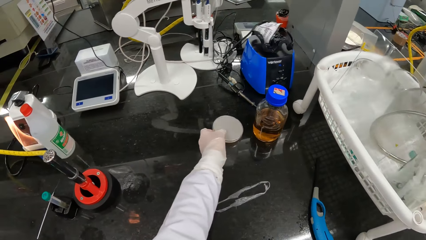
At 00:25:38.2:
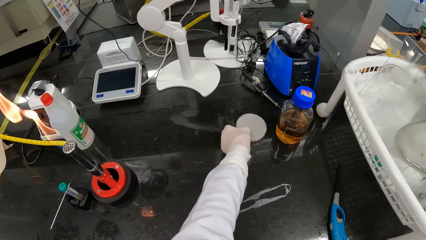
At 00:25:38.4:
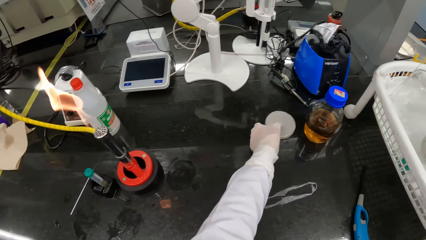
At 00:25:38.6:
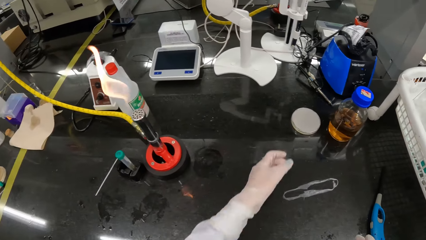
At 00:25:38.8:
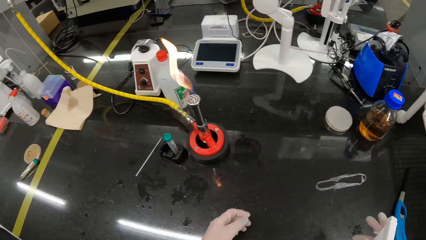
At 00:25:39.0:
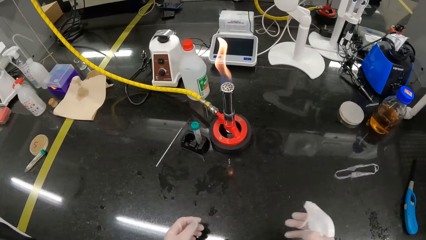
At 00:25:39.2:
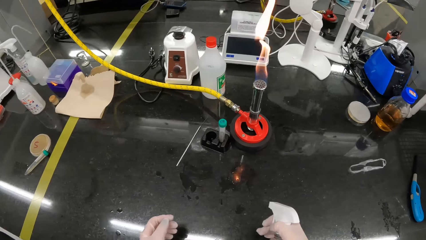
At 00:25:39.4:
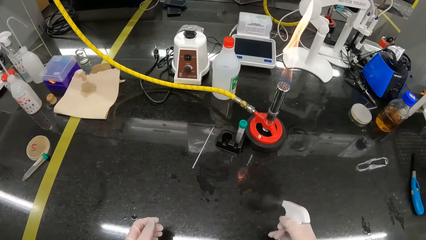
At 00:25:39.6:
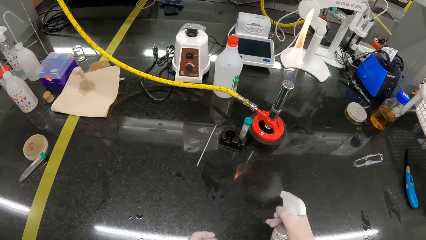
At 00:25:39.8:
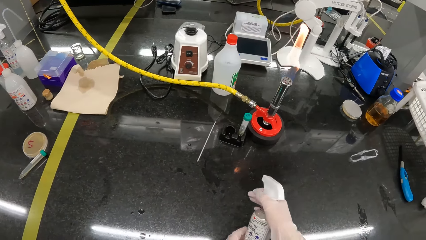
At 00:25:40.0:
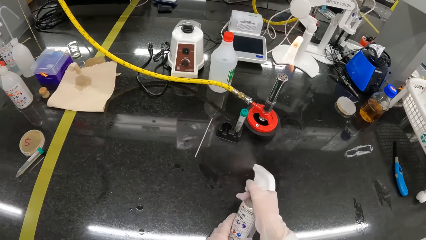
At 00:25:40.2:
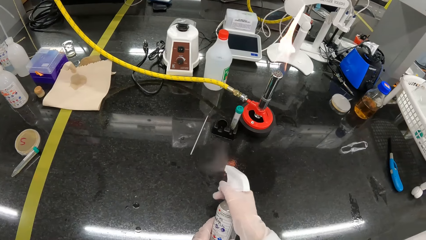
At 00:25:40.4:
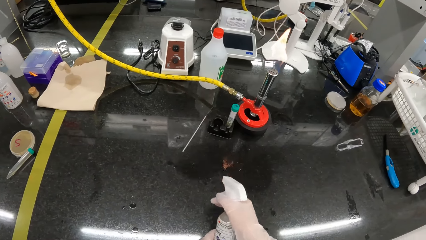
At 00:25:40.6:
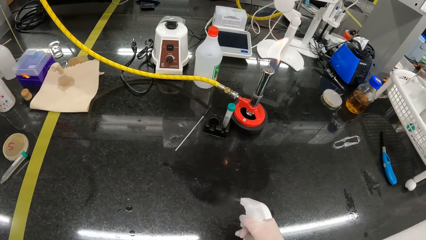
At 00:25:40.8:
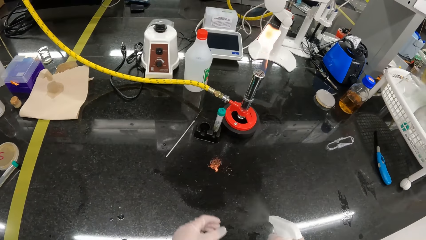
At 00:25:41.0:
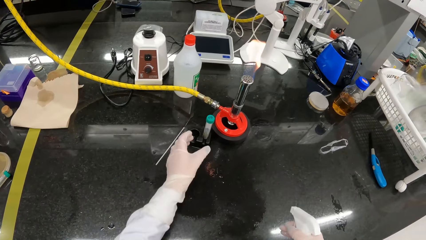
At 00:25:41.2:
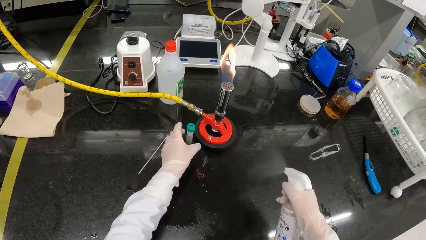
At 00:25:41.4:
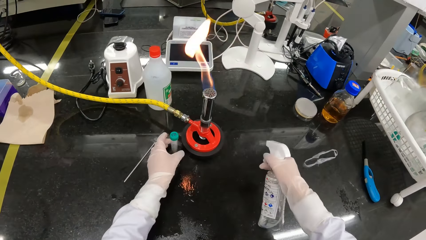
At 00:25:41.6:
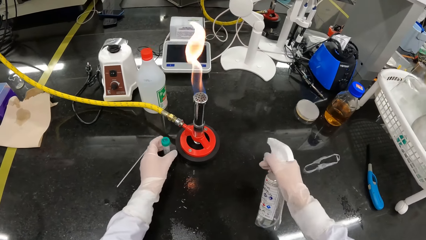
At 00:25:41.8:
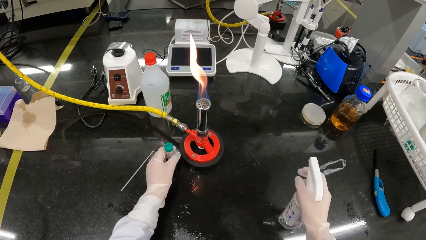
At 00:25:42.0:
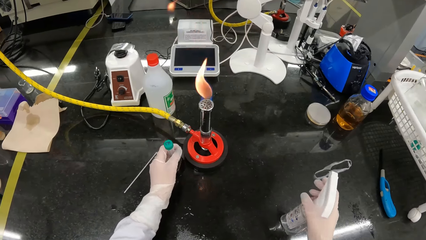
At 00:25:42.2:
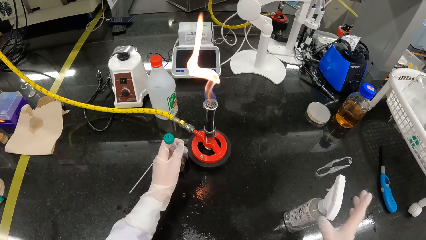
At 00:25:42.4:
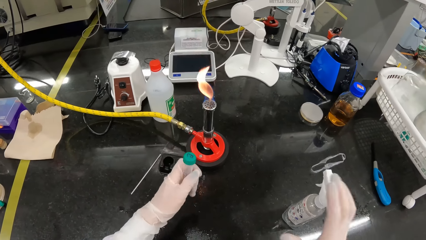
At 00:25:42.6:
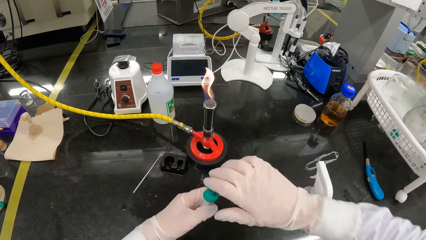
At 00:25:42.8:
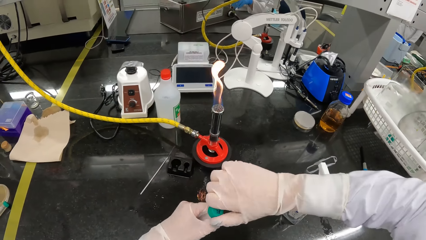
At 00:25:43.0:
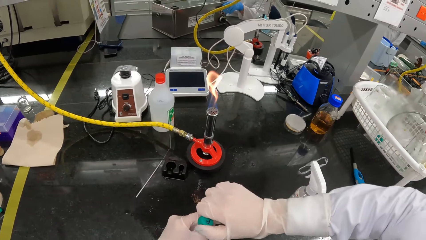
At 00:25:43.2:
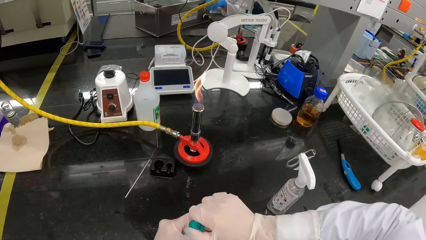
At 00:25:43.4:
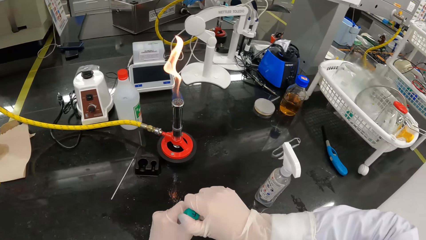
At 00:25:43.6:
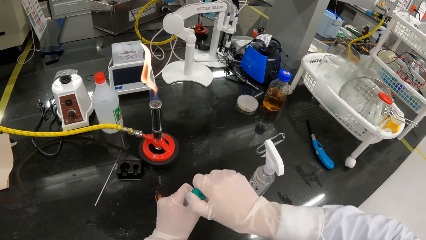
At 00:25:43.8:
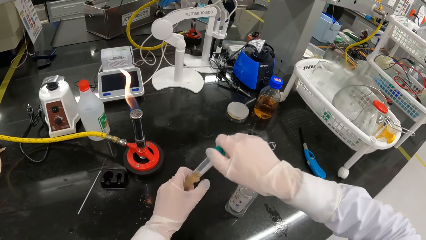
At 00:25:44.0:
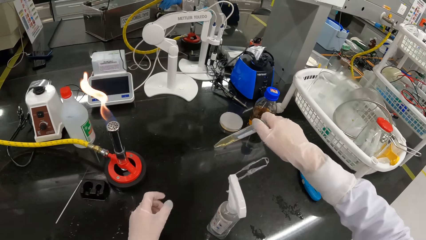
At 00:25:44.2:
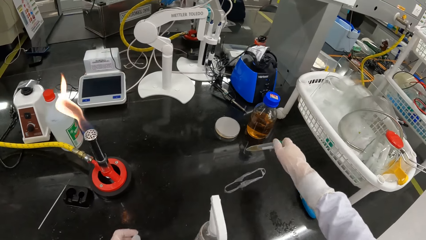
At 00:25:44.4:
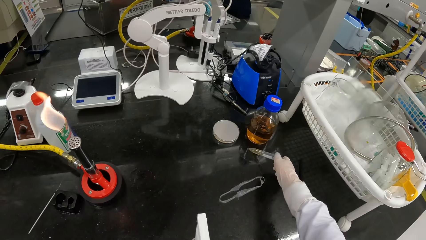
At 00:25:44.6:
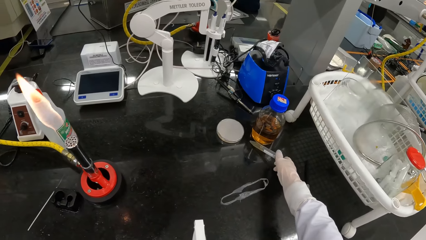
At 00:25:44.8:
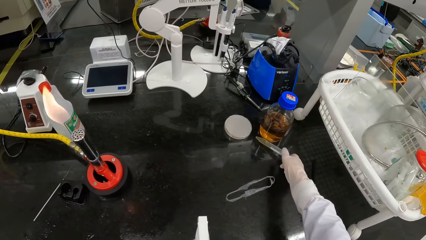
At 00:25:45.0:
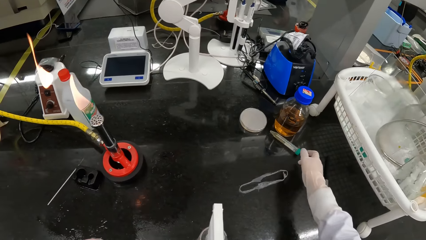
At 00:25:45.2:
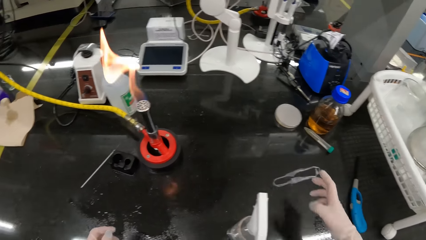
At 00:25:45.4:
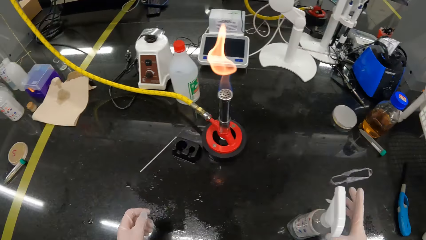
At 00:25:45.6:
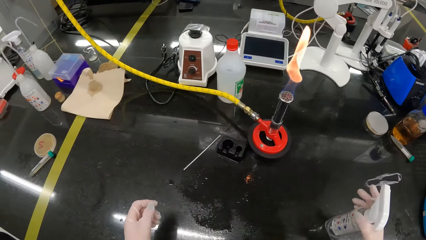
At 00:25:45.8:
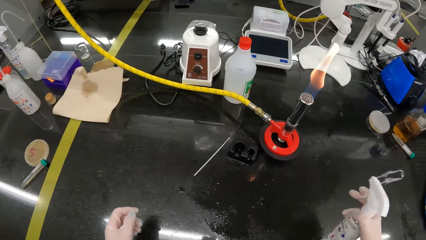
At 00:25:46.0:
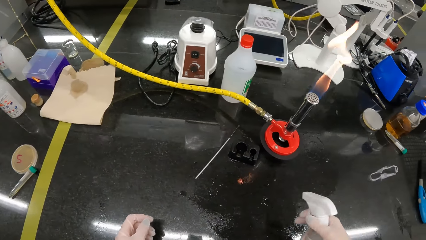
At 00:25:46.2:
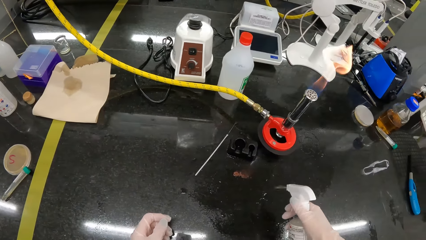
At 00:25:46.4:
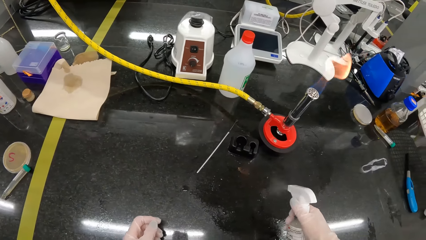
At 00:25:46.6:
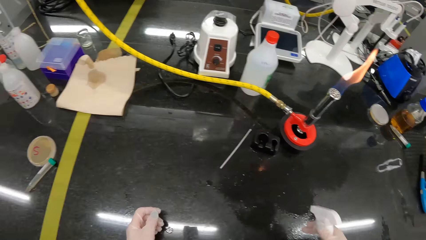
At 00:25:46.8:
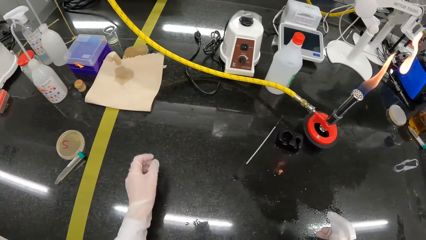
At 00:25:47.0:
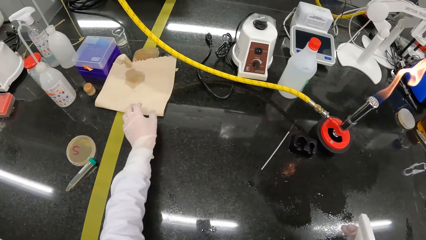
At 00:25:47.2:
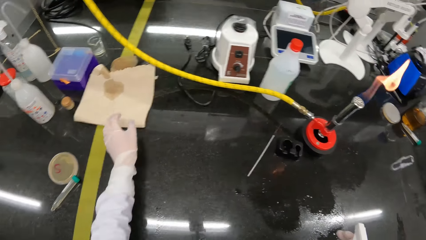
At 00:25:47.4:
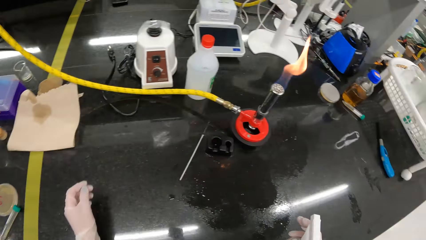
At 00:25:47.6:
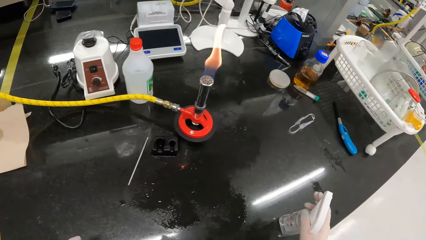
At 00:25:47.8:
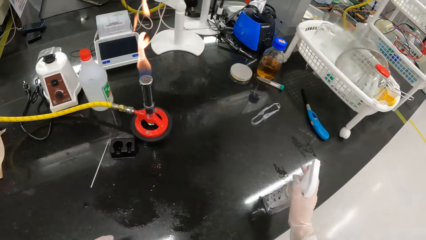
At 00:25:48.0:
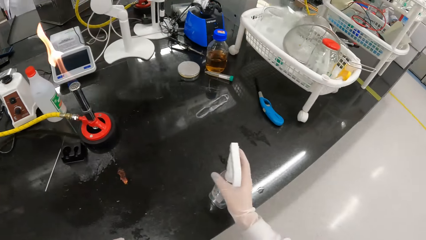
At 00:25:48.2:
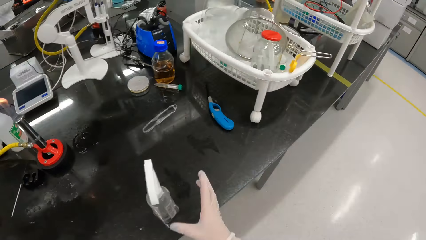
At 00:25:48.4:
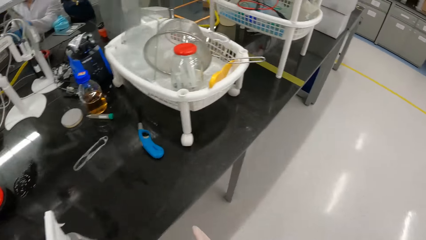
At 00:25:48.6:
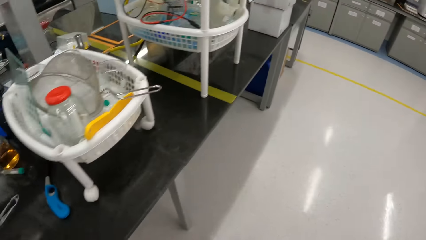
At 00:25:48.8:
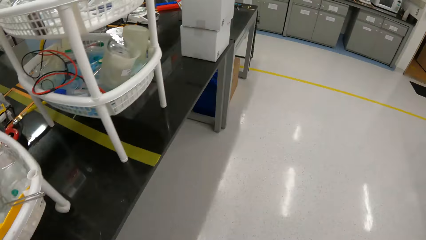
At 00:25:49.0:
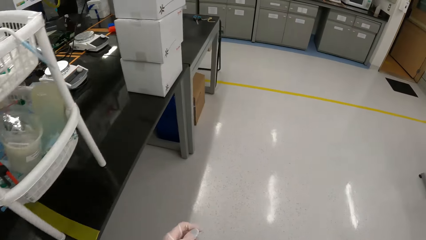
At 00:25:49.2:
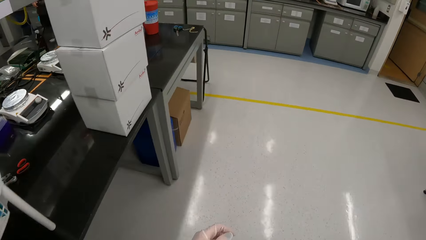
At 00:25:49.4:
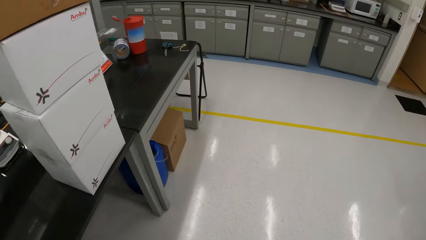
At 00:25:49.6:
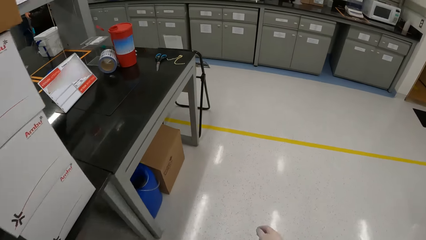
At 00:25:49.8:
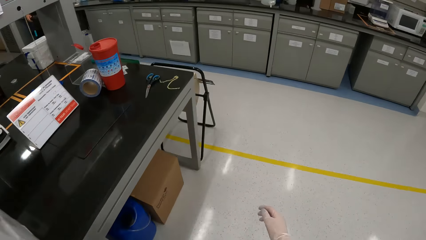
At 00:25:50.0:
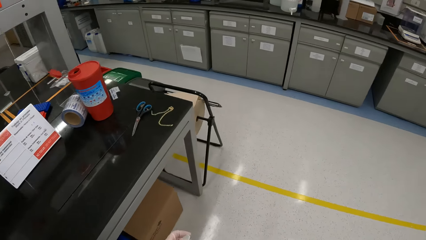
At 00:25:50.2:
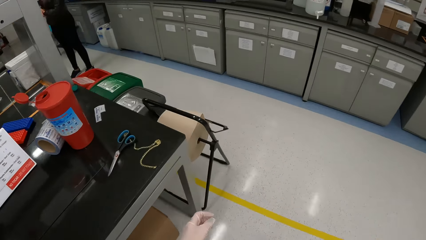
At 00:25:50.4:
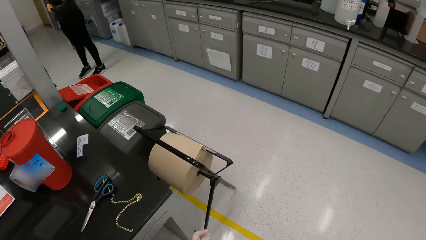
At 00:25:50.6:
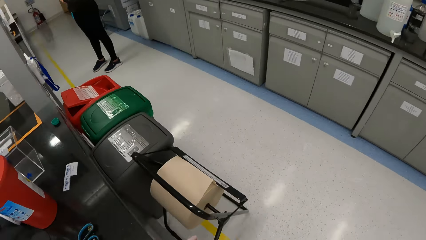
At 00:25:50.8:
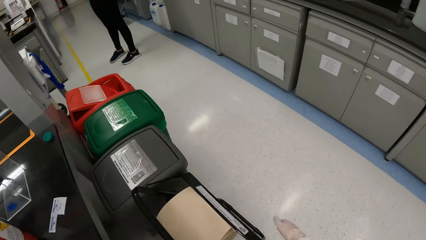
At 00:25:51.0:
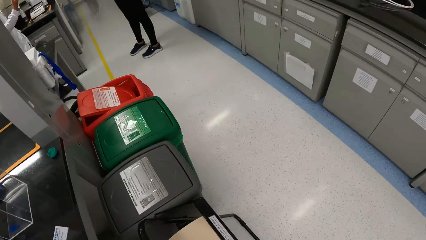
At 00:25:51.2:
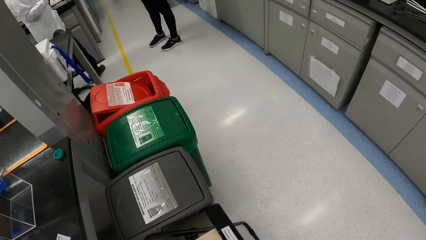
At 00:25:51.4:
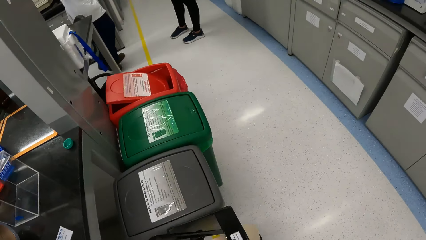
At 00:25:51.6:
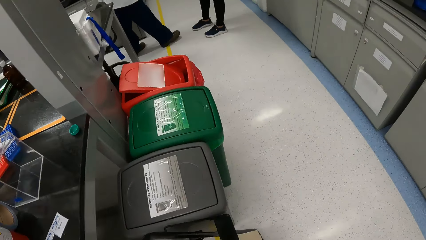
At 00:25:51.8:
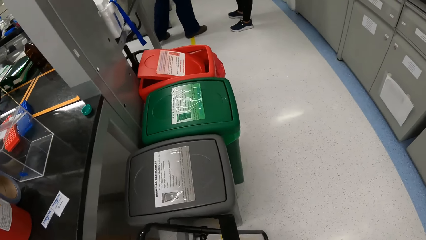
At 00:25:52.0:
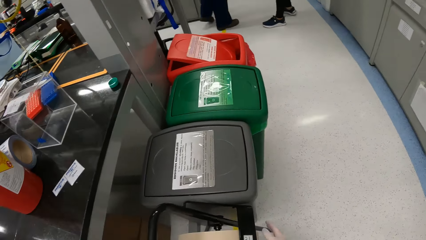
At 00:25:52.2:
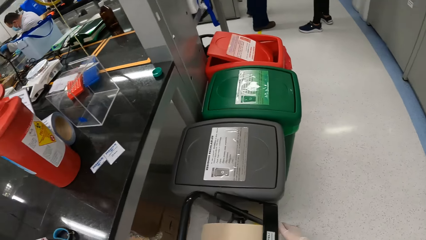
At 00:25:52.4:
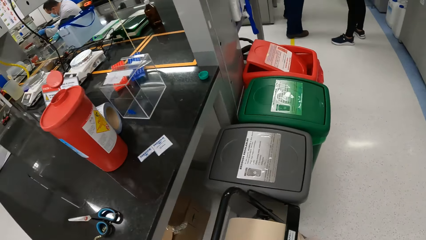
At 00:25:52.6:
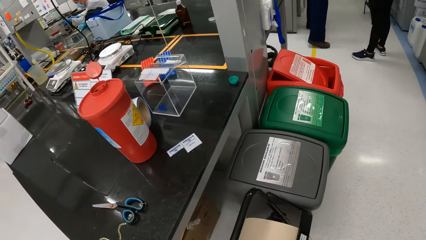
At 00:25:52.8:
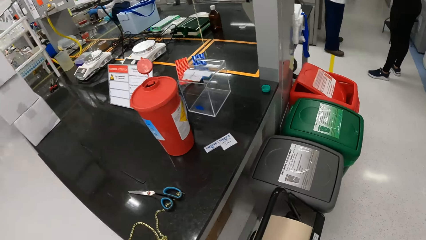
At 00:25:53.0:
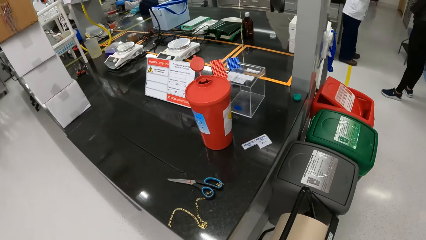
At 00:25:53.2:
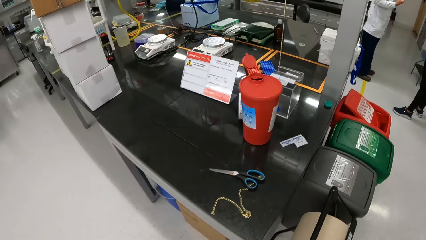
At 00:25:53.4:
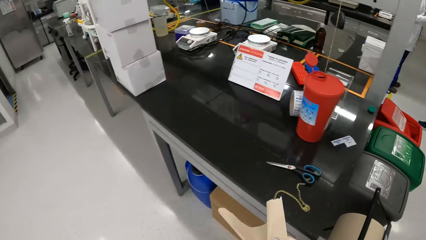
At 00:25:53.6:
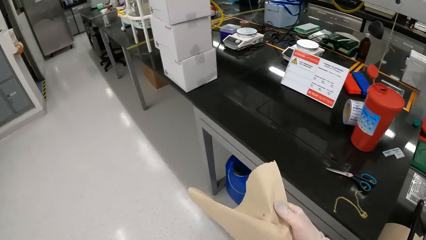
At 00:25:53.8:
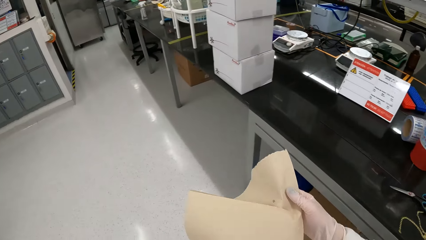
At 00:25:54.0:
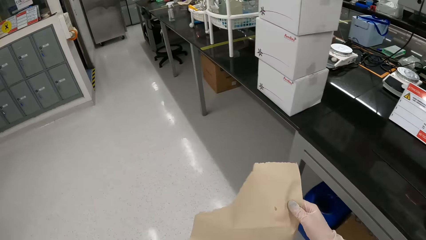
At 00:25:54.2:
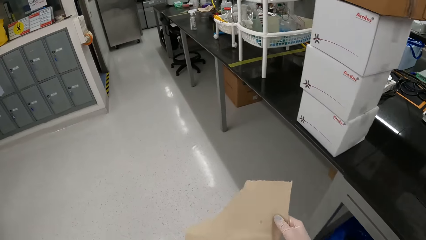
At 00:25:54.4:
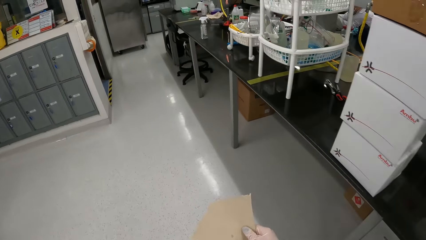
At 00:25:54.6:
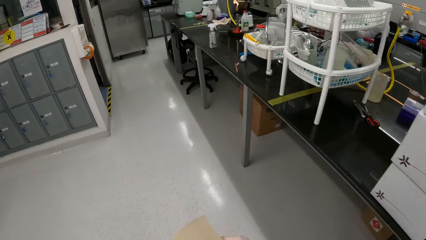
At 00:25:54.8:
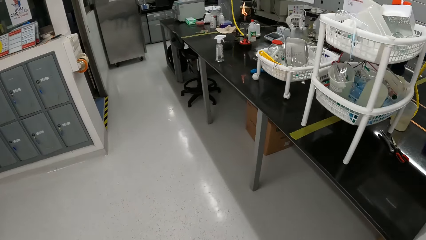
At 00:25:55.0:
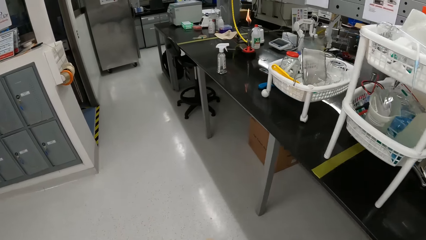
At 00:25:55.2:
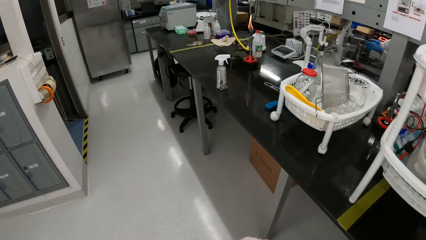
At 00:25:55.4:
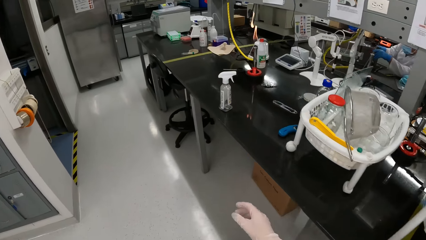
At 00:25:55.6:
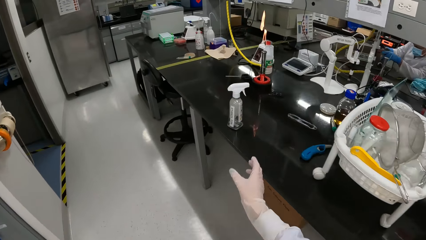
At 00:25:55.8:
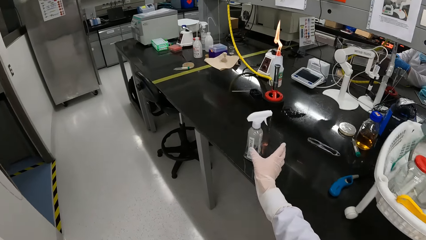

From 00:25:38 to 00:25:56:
The camera wearer drops the petri dish of agar on the counter with her left hand. She picks up a bottle of alcohol from the counter with her right hand. She sterilizes the counter with the bottle of alcohol in her right hand. She picks up the vial from the rack on the counter with her left hand. She puts the spray on the table. She fastens the lid on the vial in her left hand with her right hand. She picks the vial from her left hand with her right hand and drops the vial on the counter with her right hand. She picks up the bottle of alcohol from the counter with her right hand. She sterilizes the counter with the bottle of alcohol in her right hand. She drops the bottle of alcohol on the counter with her right hand. She walks around the lab. She cuts the tissue. She pulls the tissue from a tissue roll on a tissue counter with her right hand. She walks around the lab.
